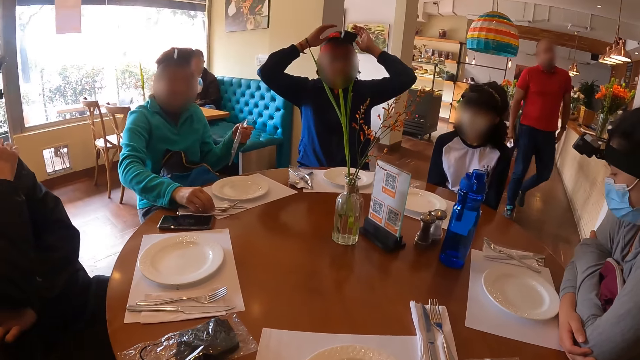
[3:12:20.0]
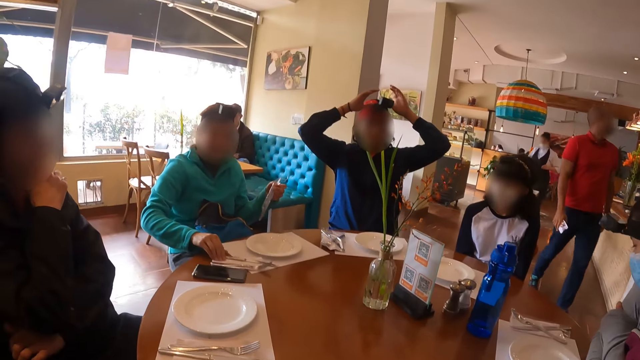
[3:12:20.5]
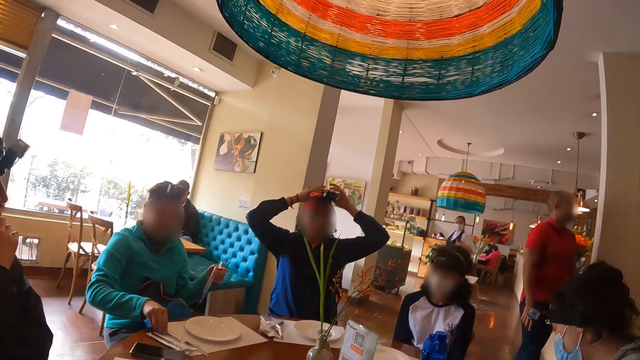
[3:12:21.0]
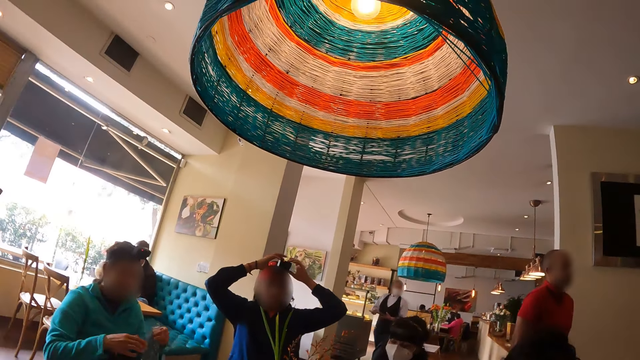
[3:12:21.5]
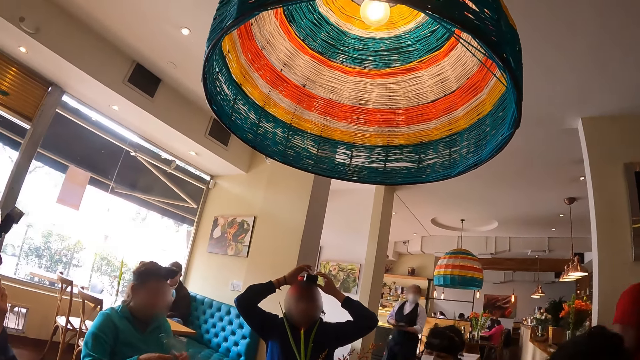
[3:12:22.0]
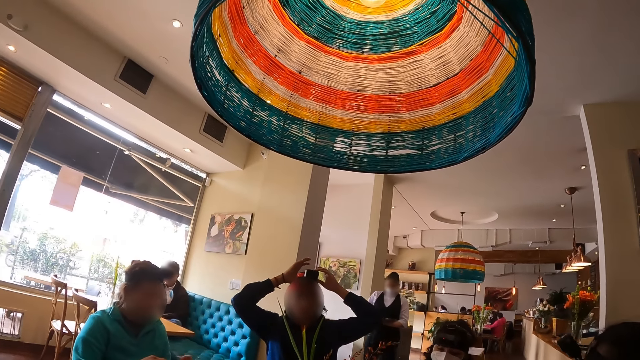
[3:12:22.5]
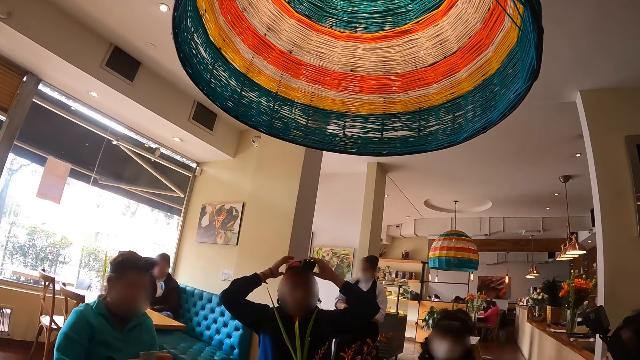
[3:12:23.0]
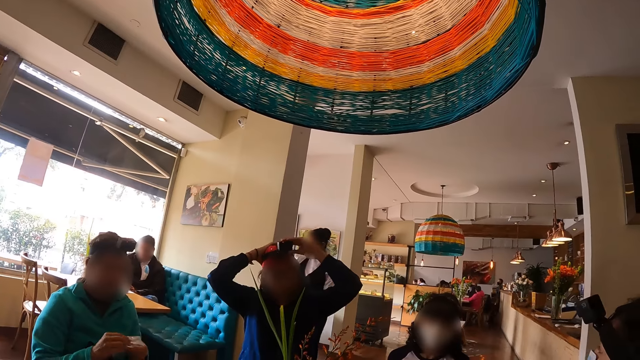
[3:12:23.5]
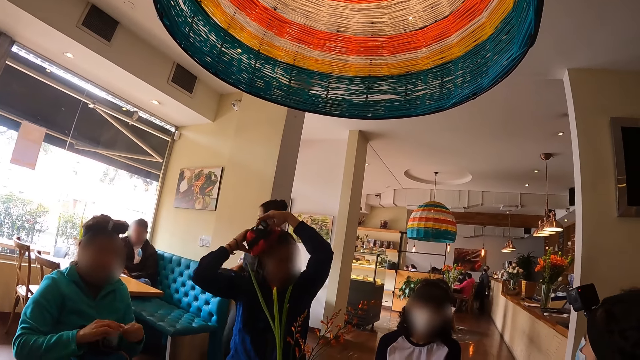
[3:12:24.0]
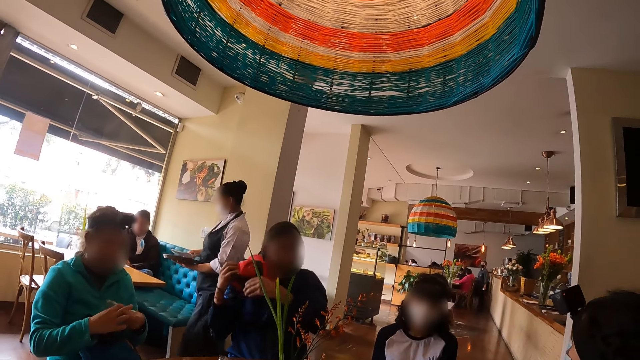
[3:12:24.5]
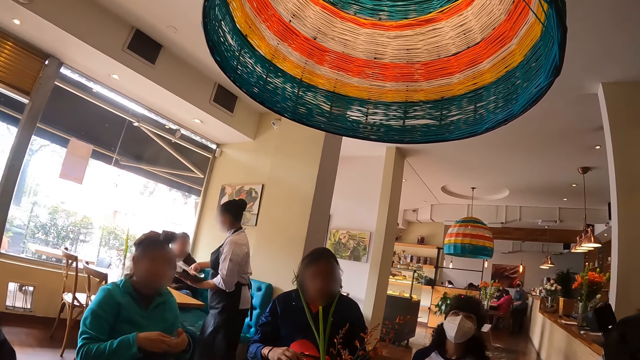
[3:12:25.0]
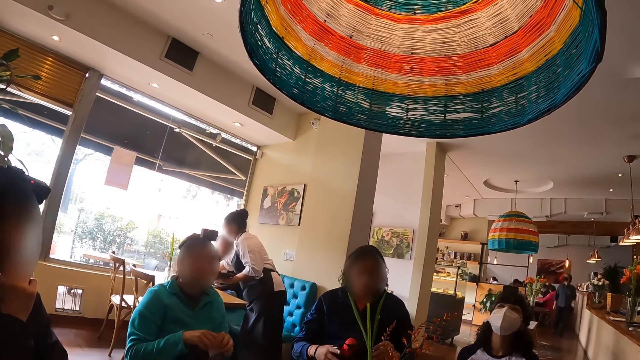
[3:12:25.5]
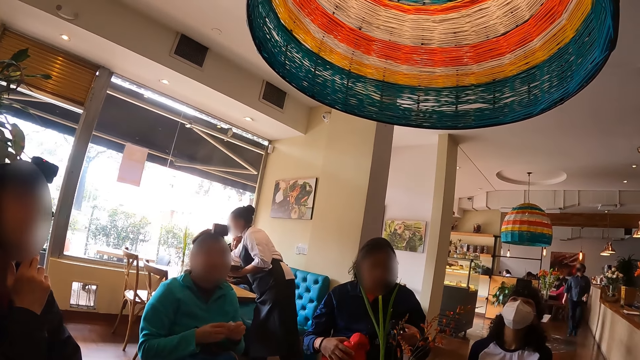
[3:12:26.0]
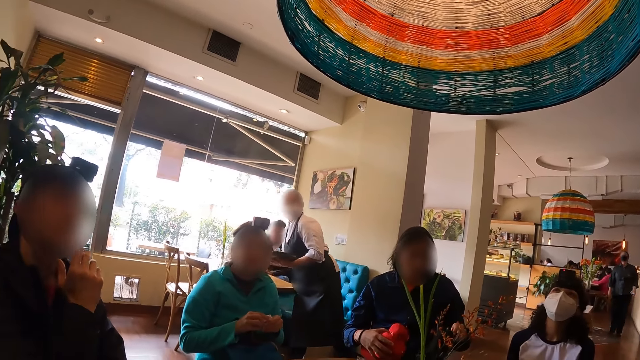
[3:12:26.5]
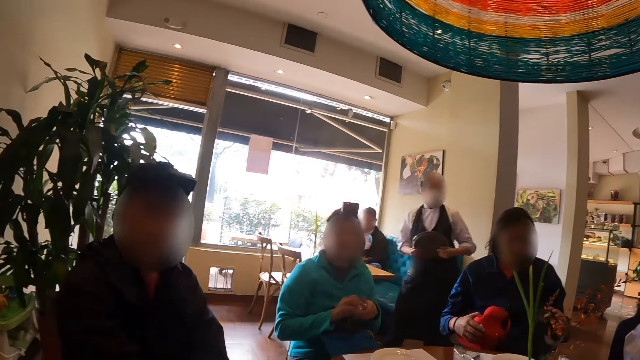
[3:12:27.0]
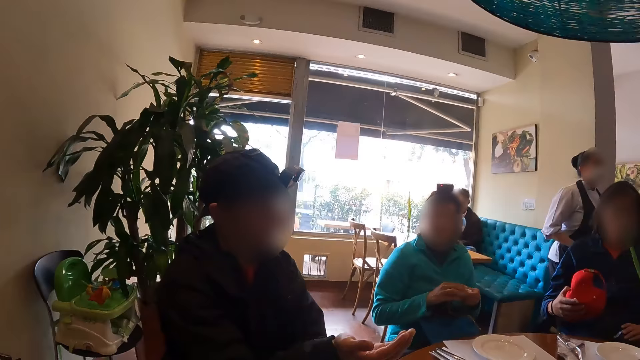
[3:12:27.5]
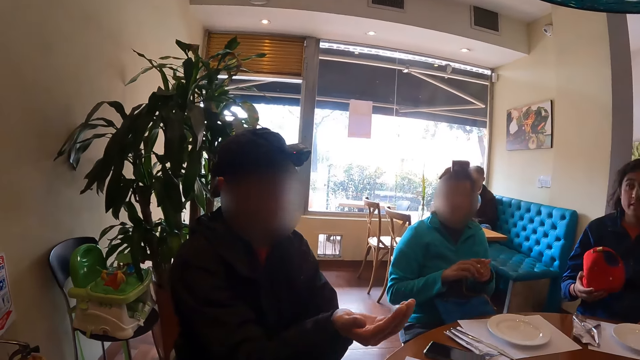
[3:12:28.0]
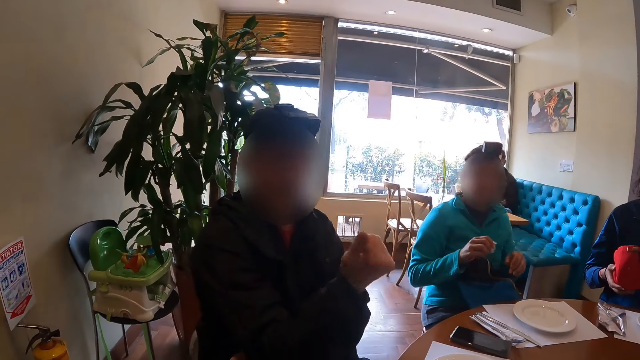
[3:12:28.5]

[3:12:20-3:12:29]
The woman walks from the reception area into the dining area with a tray in her left hand. The man adjusts his camera on his head with both hands. Another man folds the plastic wrapper with both hands. The first man removes the cap and the camera from his head with both hands. The woman lifts a plate with her right hand from the tray in her left hand. The first man holds the cap with his right hand and holds the camera with his left hand. The woman places the plate on a table with her right hand, passes the tray from her left hand to her right hand, and walks from the dining area through the reception area into the kitchen. The first man places the camera on his lap with his left hand.

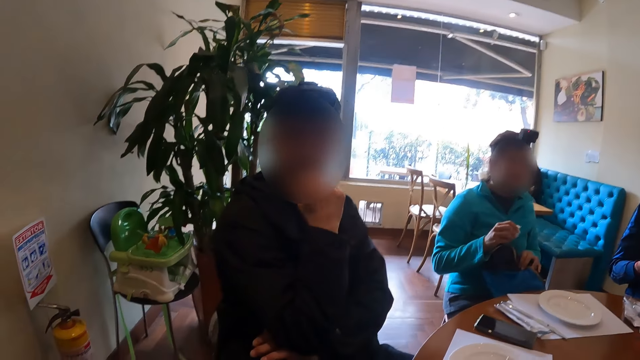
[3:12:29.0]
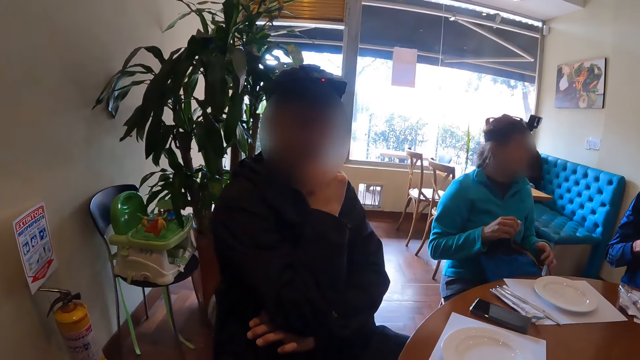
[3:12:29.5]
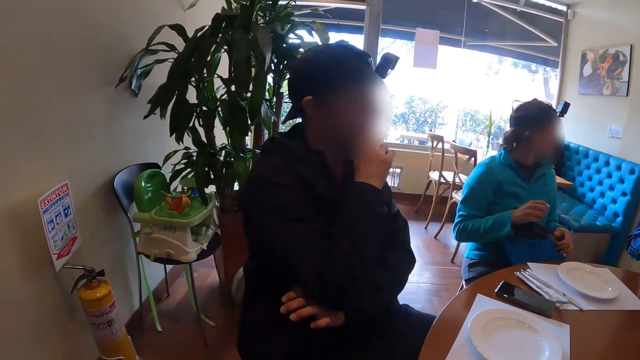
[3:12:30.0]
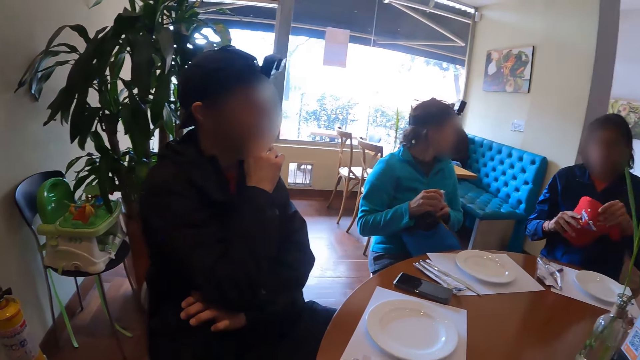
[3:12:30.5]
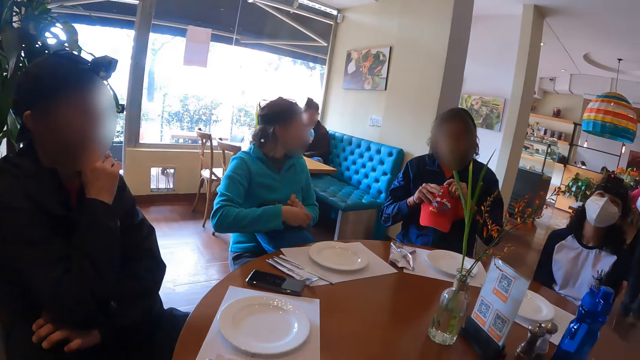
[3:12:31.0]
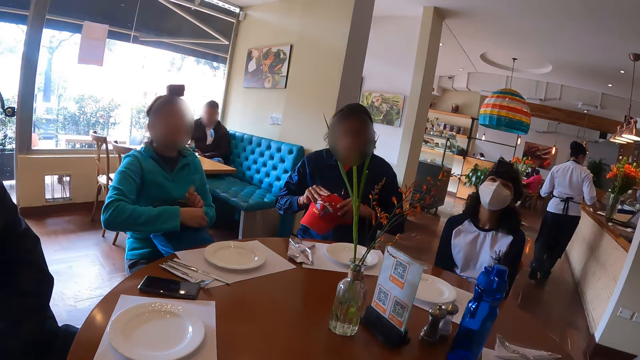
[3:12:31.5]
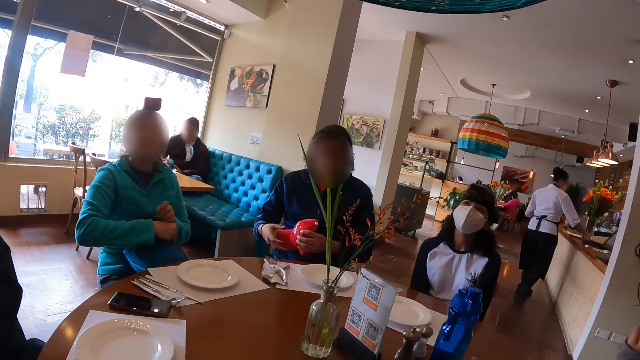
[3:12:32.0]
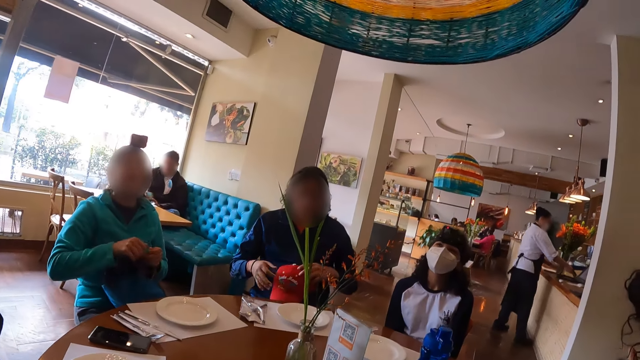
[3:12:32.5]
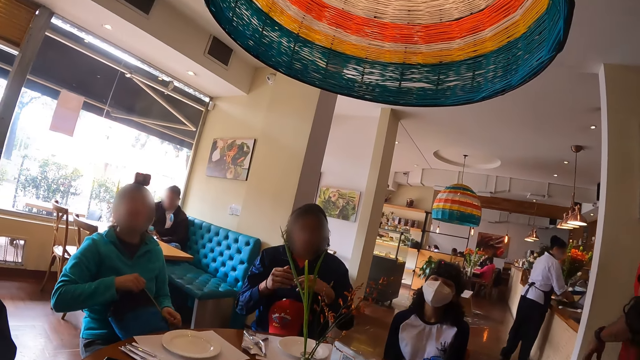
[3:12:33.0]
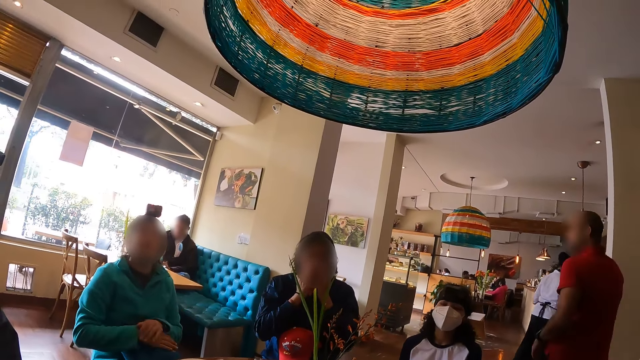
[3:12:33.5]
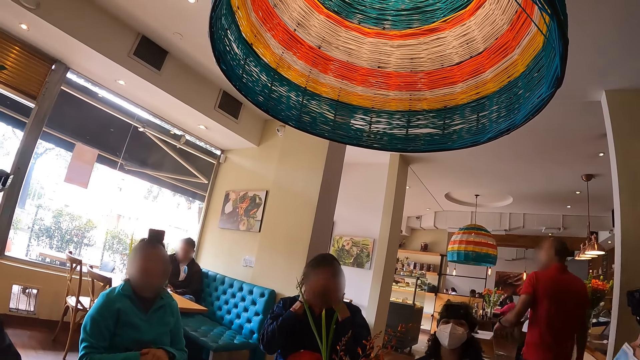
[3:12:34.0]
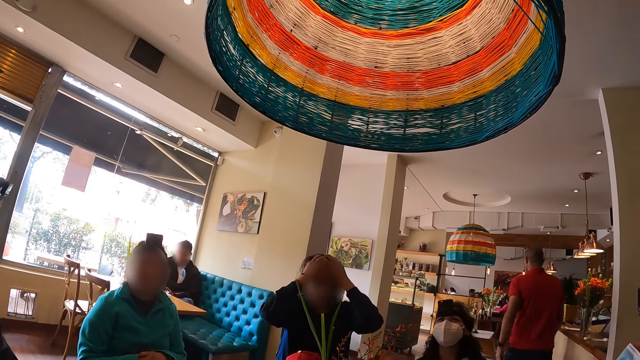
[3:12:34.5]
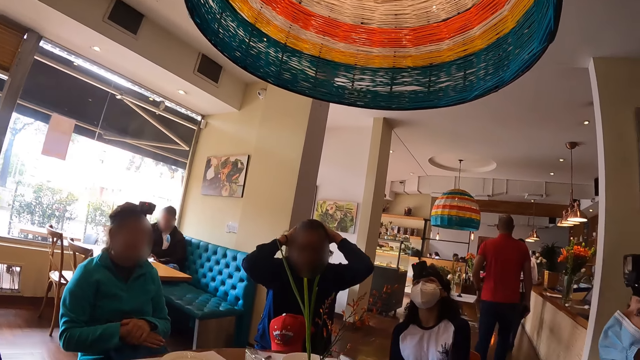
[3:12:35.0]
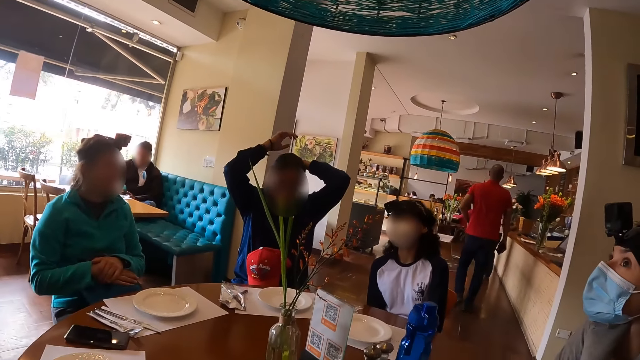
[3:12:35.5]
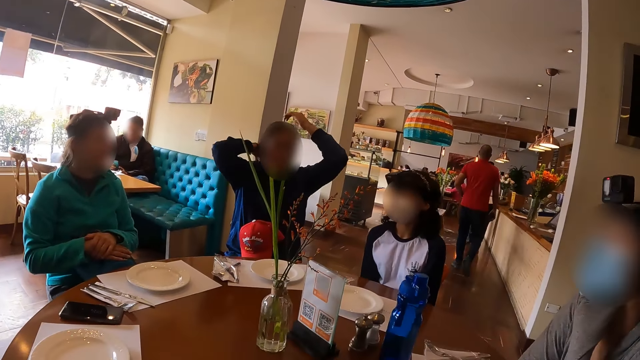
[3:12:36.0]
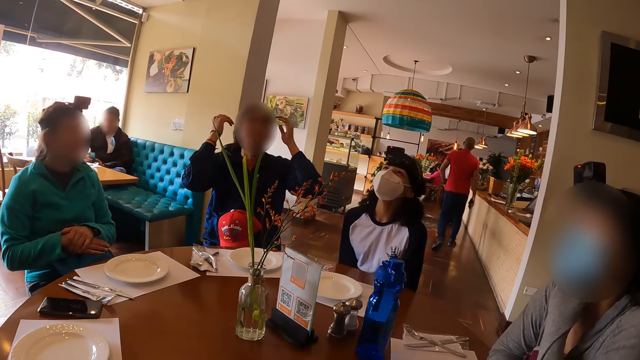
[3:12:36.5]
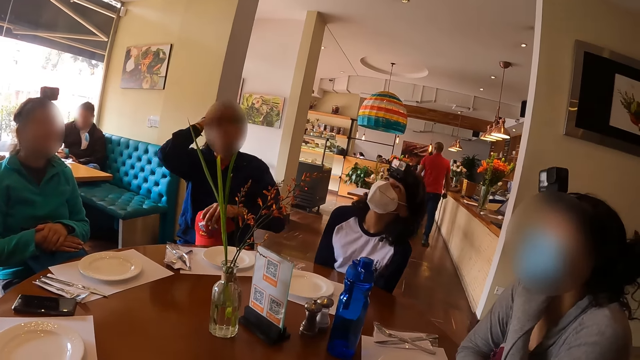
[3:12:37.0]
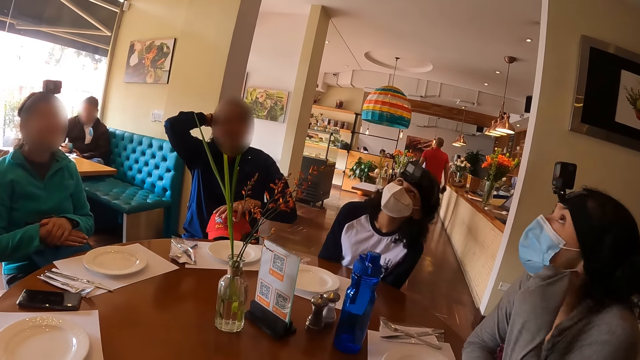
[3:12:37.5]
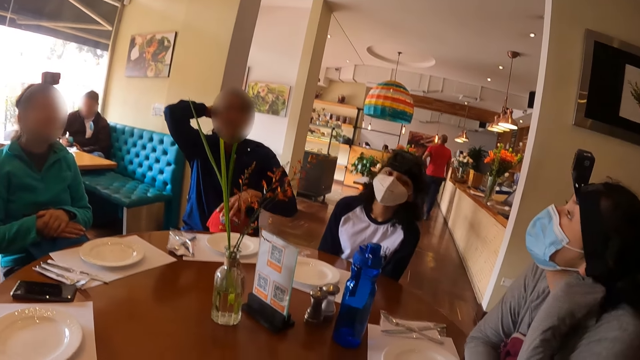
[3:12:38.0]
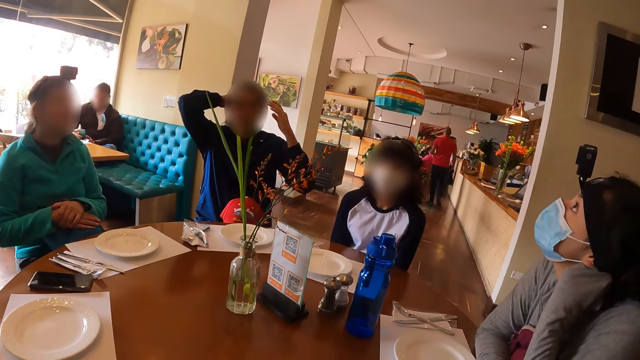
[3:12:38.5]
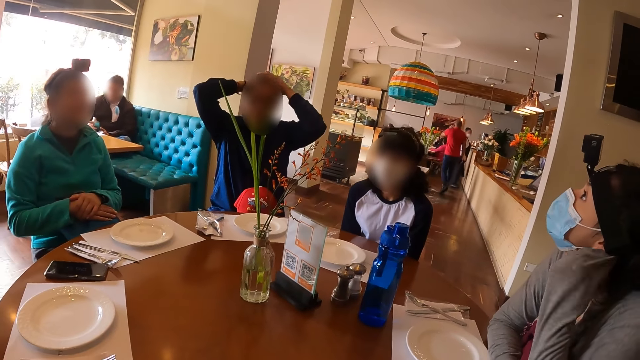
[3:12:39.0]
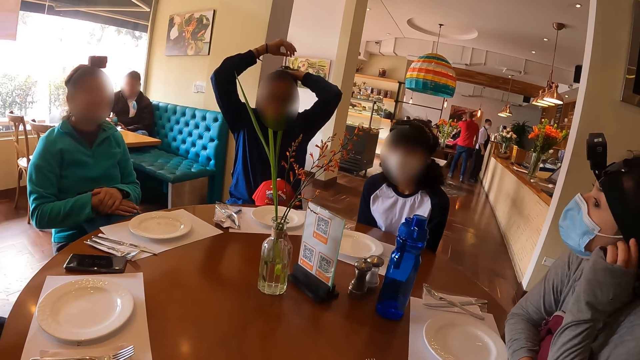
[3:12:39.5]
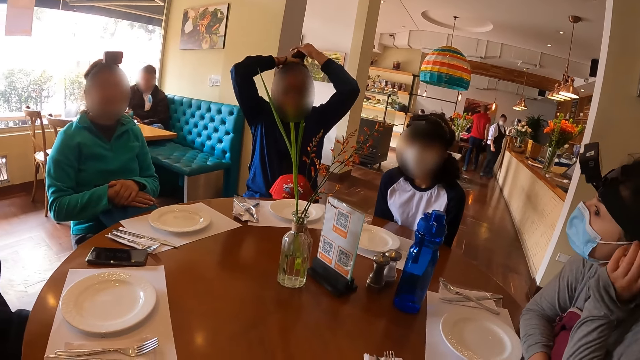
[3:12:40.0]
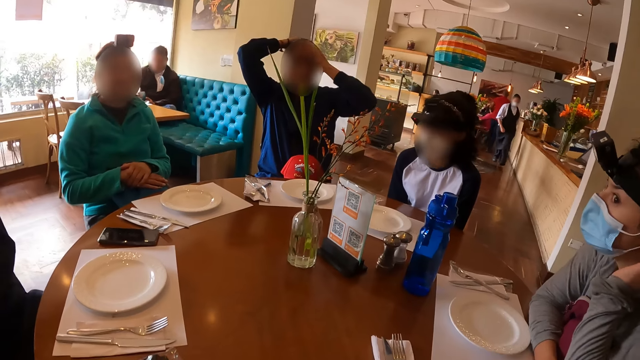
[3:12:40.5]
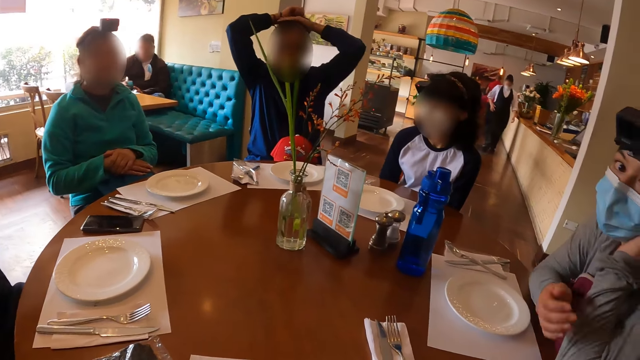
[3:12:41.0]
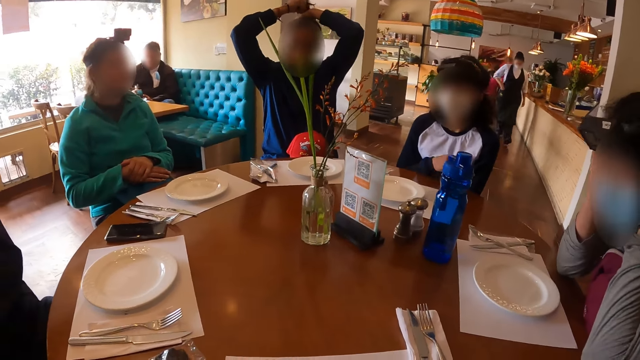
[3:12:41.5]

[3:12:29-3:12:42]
The camera wearer talks to a man. Another man unzips the bag on his lap with his right hand. A third man adjusts the cap with both hands. The second man puts the plastic wrapper in the bag on his lap with his right hand. The woman places the tray on a table in the reception area. The third man places the cap on his lap with his left hand. The second man holds the bag on his lap with his right hand, zips the bag on his lap with his left hand, and places both hands on the bag on his lap. The third man adjusts the cap on his lap with his left hand. Another woman adjusts her mask around her ears with both hands. The first woman walks from the reception area into the dining area.
